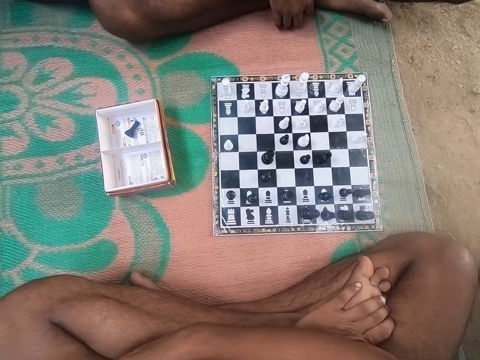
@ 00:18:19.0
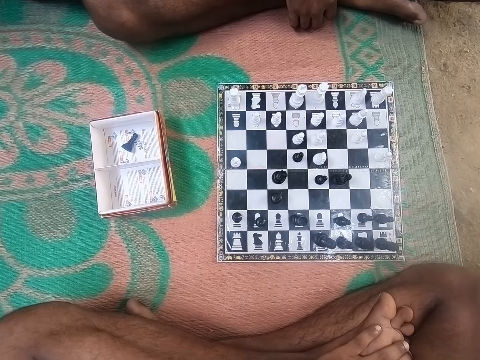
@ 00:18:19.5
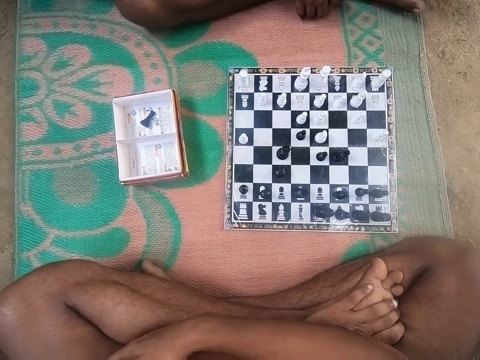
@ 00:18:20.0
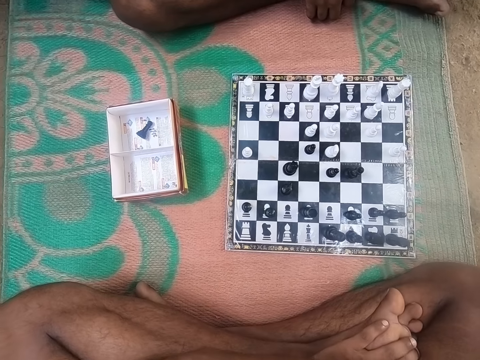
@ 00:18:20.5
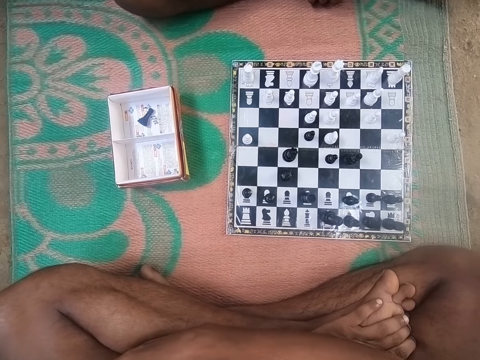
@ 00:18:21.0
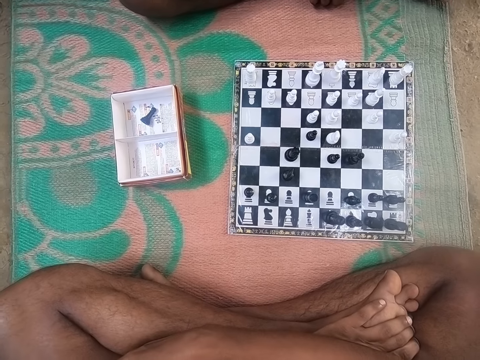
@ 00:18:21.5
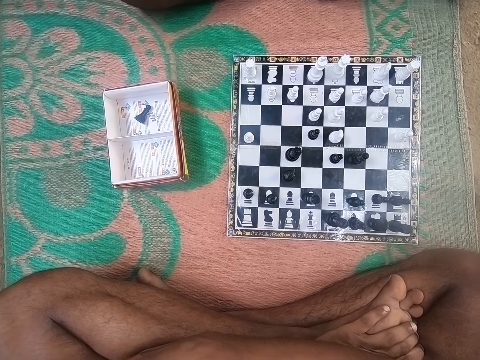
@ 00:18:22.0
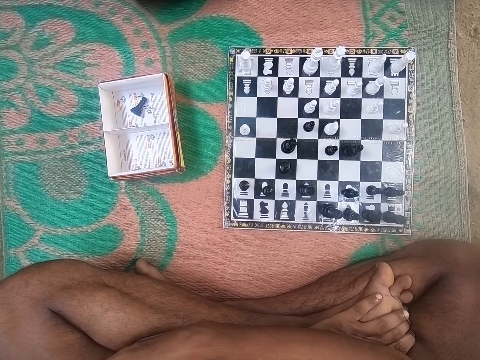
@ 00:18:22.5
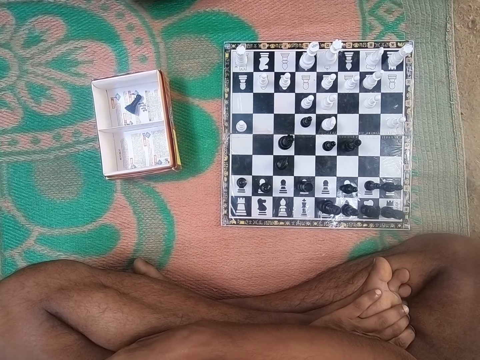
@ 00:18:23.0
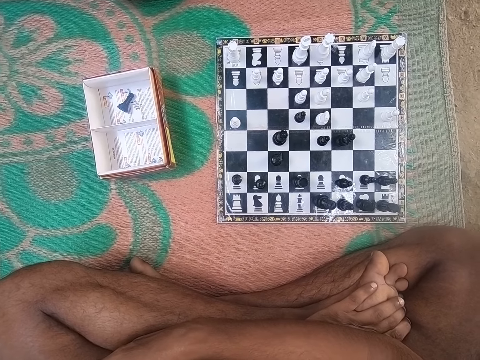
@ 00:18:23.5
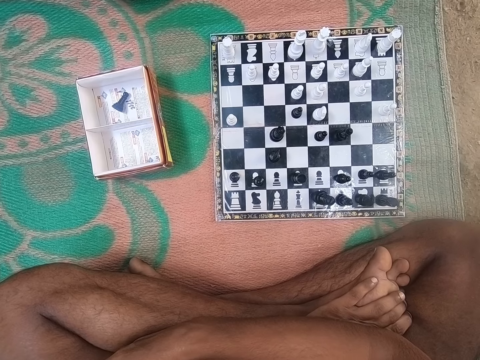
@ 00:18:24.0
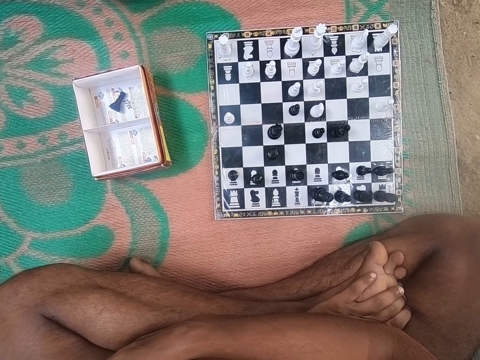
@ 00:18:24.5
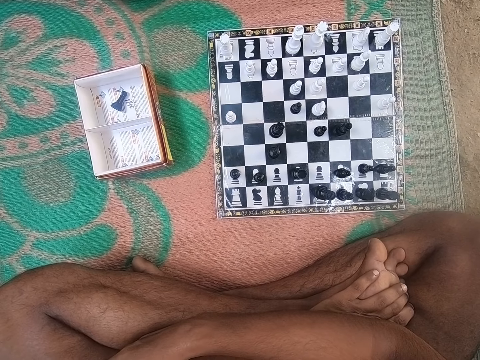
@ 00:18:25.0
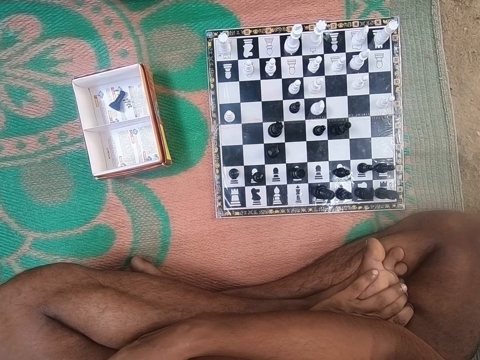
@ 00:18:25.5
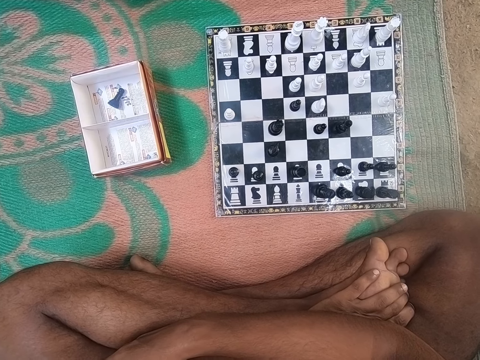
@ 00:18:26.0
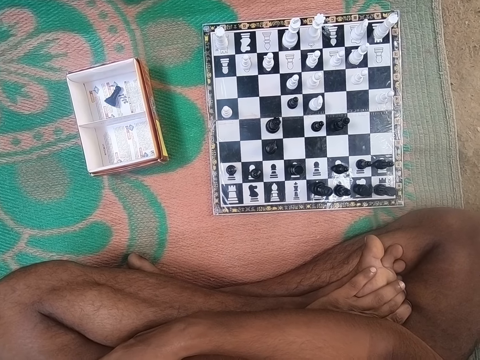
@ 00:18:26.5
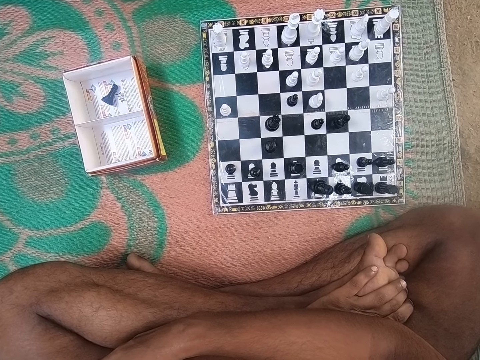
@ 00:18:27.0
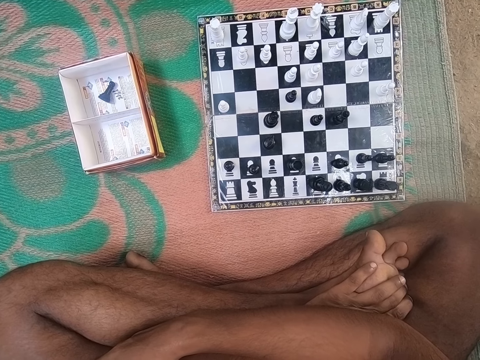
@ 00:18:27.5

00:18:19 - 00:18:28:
The camera wearer moves his leg figures.

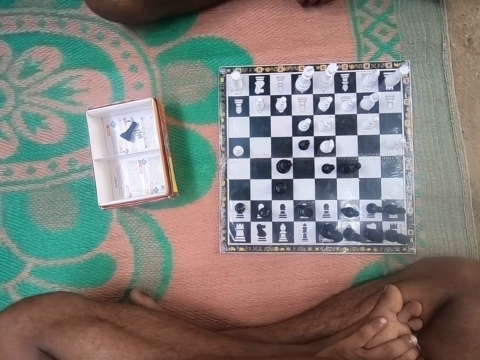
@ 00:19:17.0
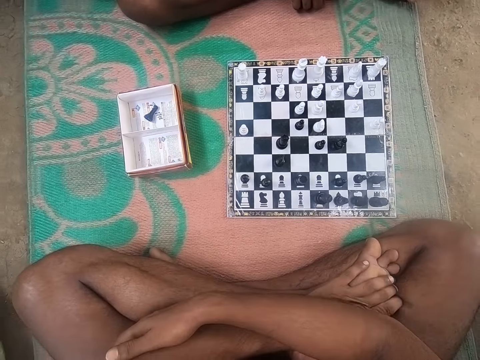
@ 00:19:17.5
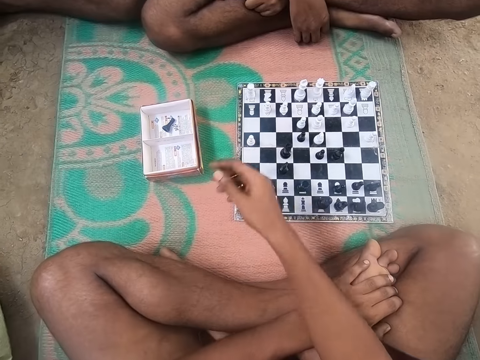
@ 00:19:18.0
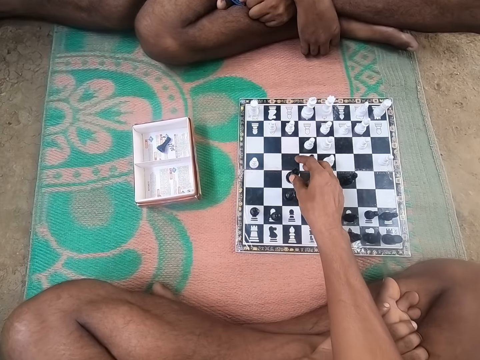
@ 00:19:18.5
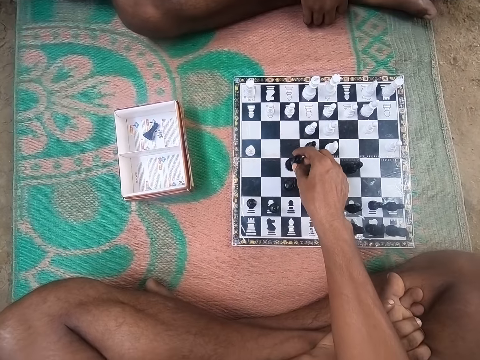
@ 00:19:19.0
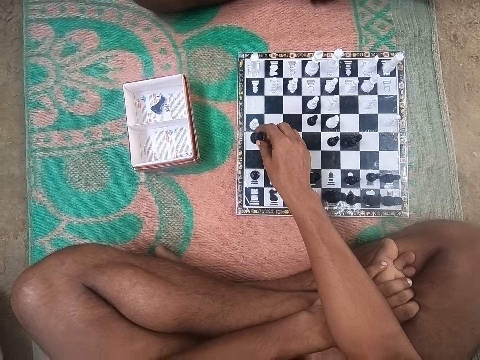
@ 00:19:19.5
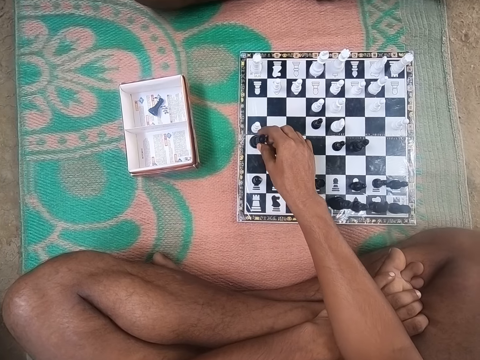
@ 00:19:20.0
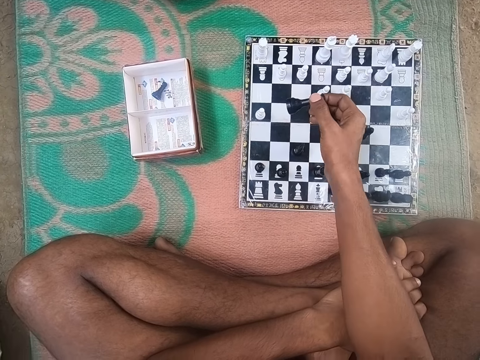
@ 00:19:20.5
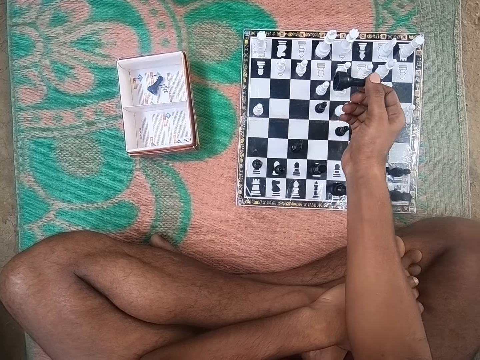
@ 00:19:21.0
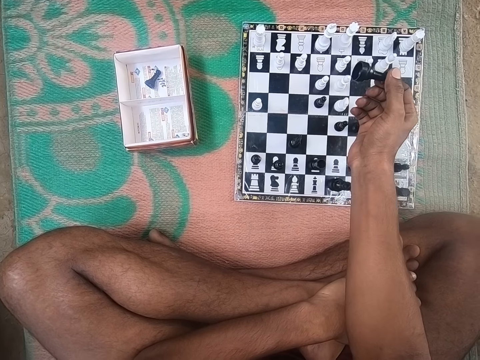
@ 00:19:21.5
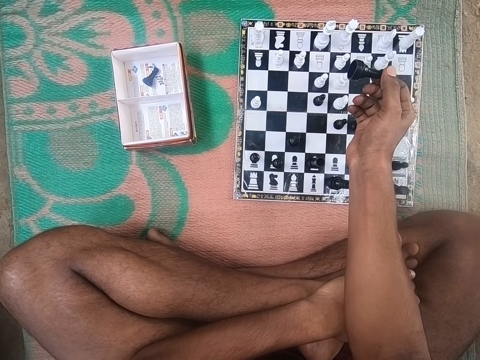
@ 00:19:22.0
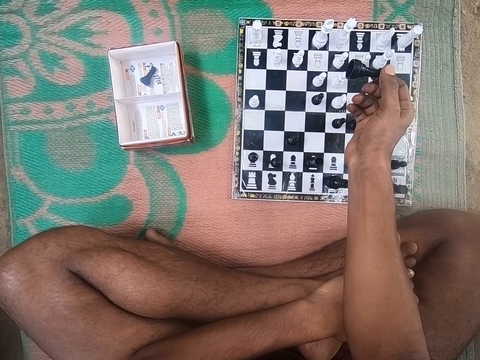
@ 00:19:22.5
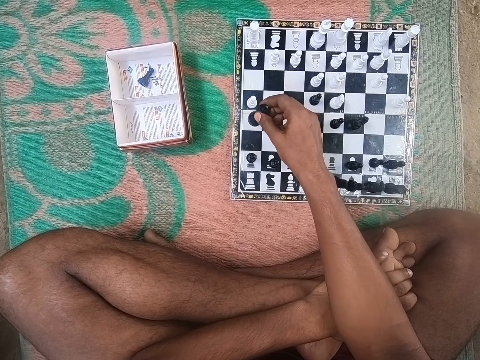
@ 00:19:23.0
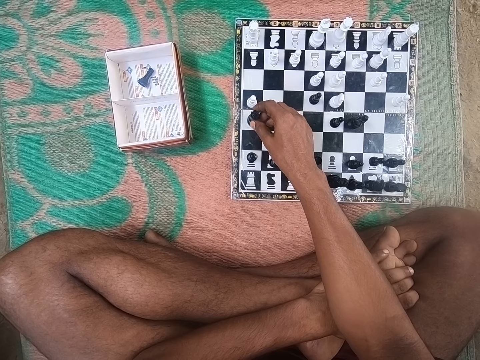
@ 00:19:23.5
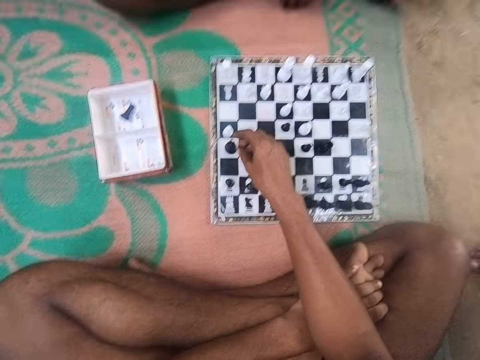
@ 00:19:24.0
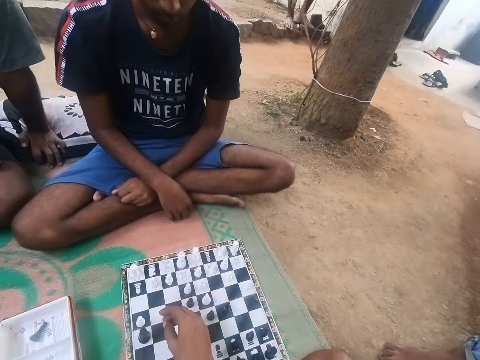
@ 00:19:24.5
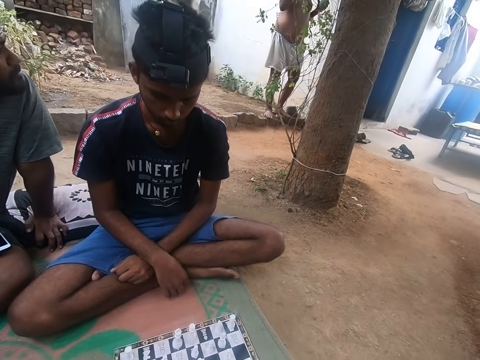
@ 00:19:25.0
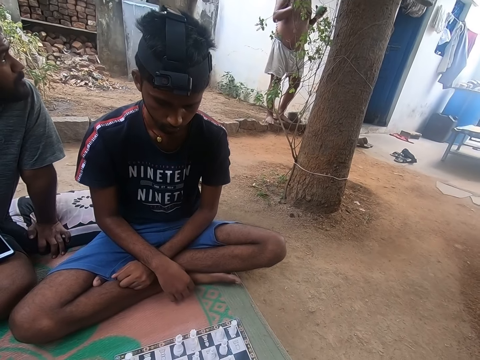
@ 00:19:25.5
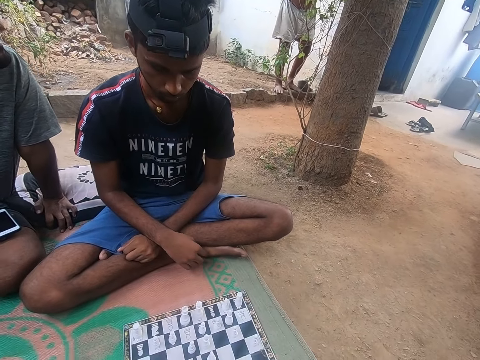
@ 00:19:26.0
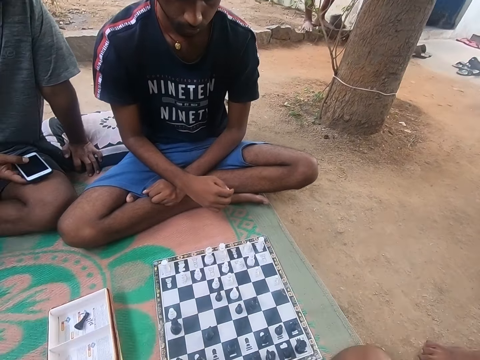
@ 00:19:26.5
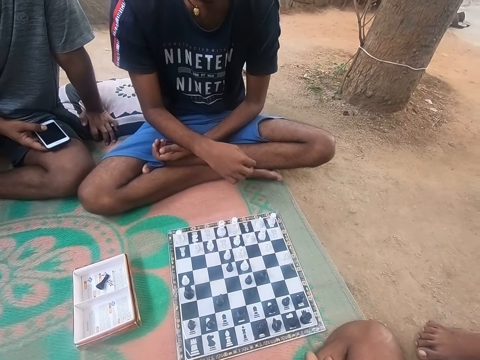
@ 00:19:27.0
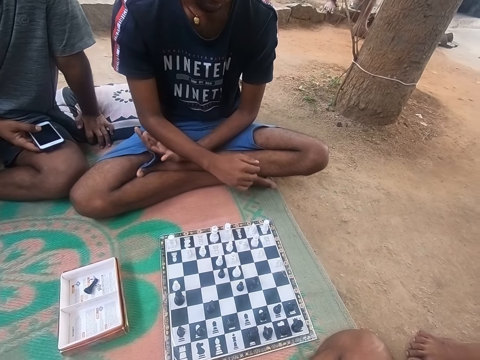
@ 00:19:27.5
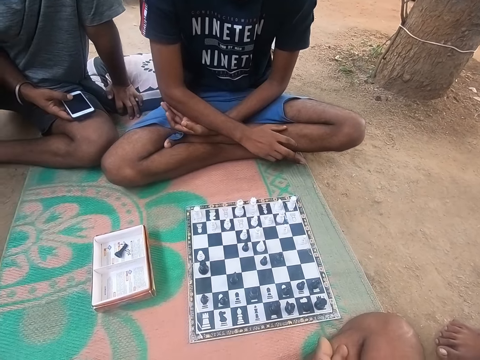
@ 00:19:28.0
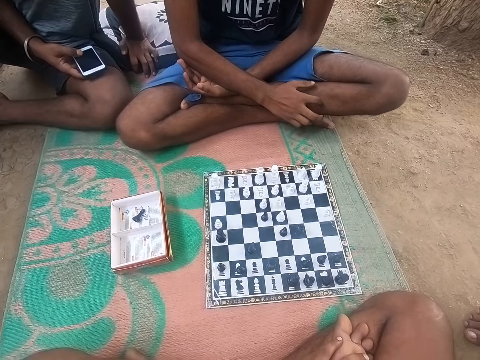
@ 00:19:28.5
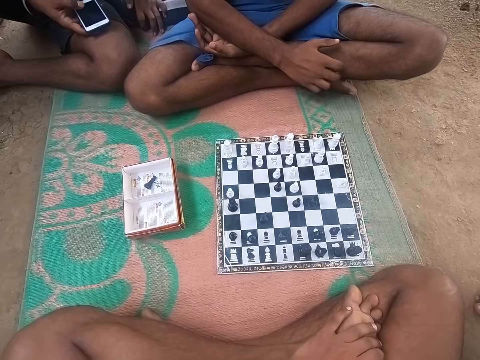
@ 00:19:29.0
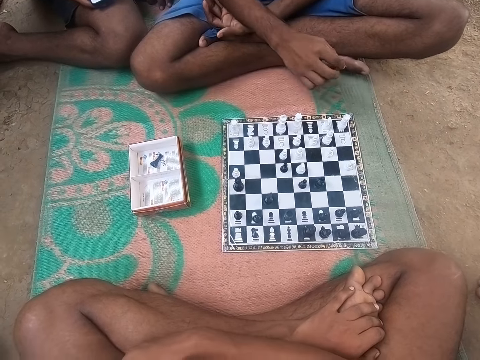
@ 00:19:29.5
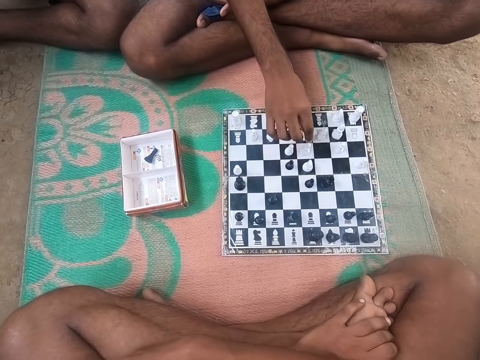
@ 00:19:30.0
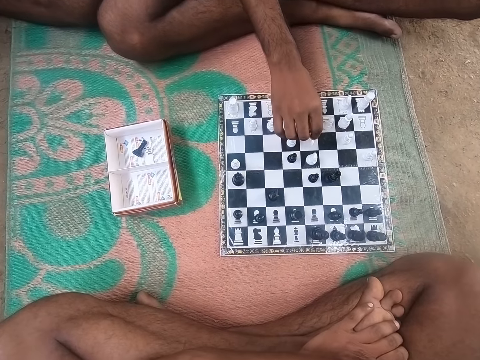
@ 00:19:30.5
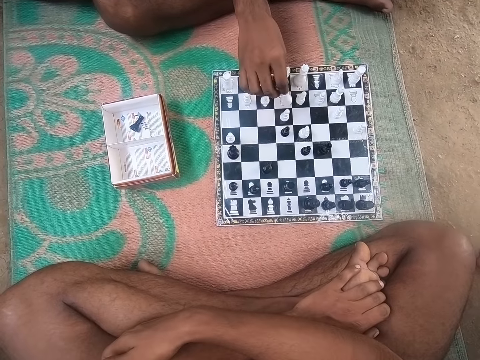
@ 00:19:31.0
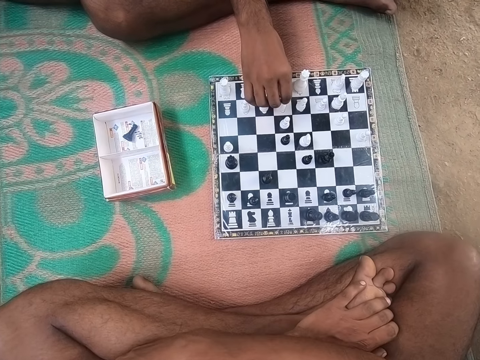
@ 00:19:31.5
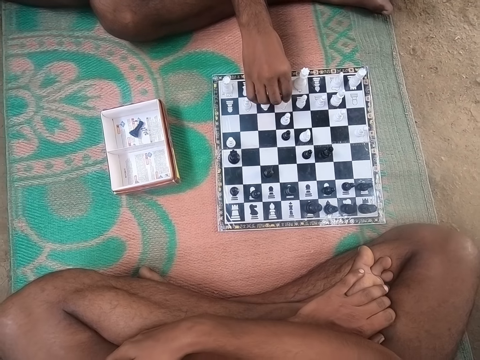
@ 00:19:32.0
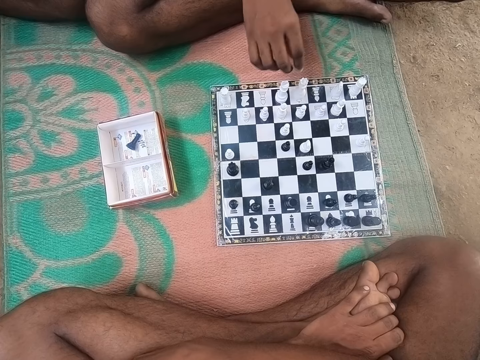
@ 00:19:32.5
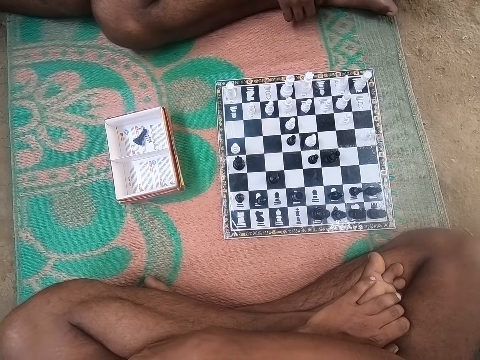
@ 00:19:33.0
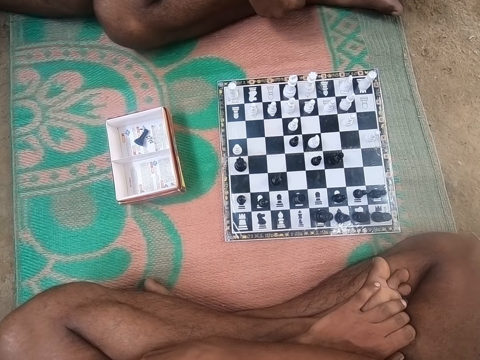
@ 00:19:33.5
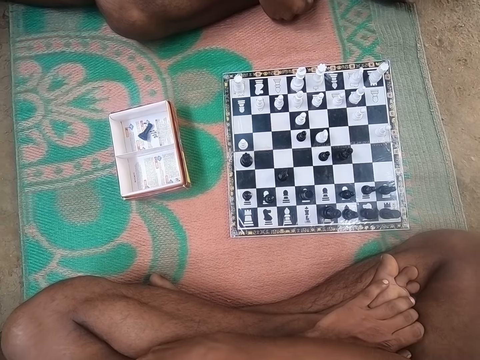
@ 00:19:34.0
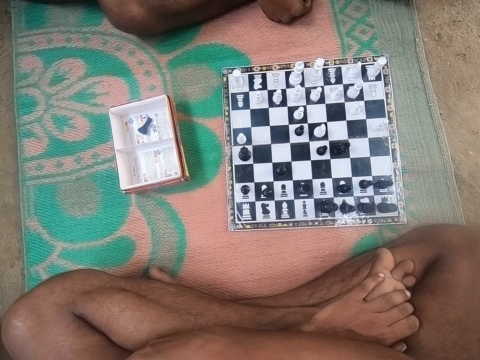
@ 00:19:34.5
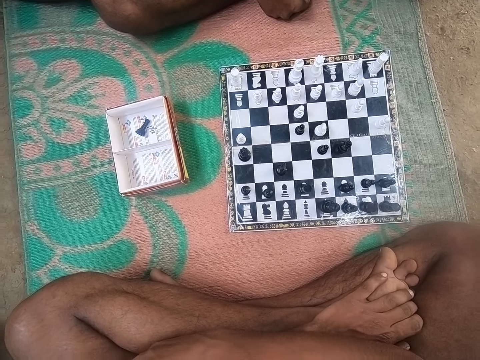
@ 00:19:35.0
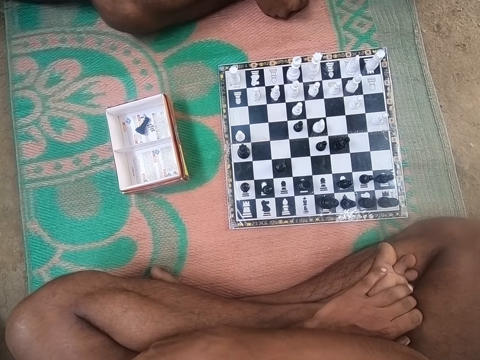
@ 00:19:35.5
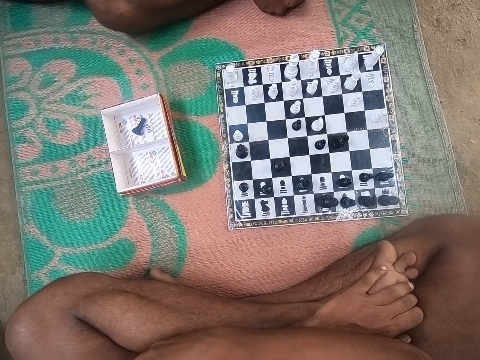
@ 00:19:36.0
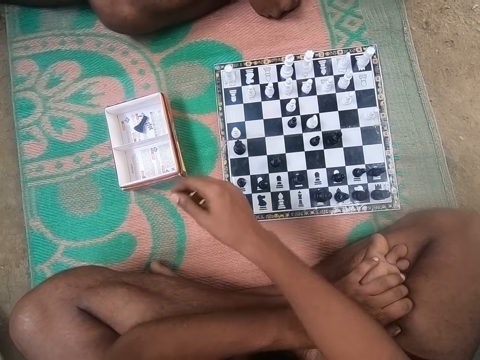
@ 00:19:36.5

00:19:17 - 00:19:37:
The camera wearer plays chess. A man looks around the chess board. The camera wearer looks around the chess board. Another man holds a phone. The camera wearer looks around the chess board. The first man plays chess. The camera wearer looks around the chess board.
